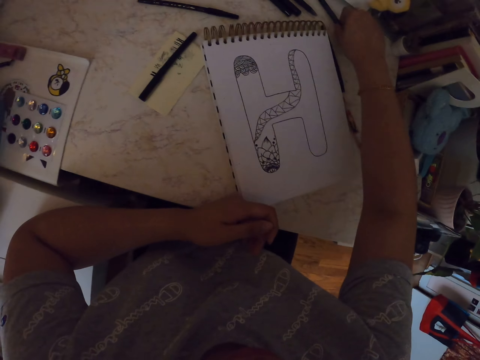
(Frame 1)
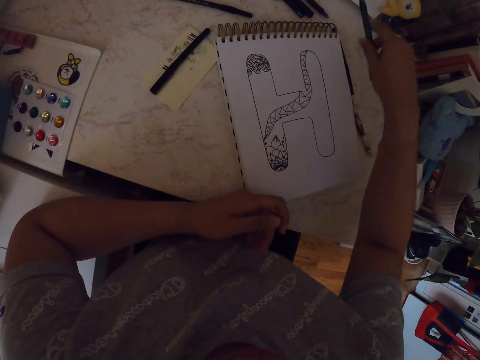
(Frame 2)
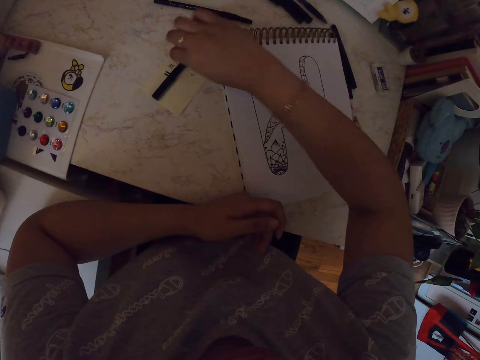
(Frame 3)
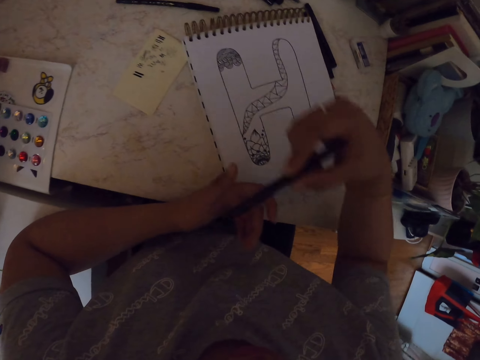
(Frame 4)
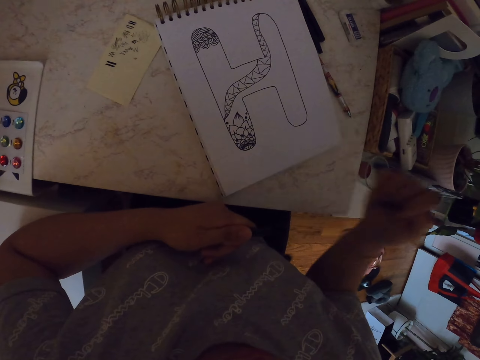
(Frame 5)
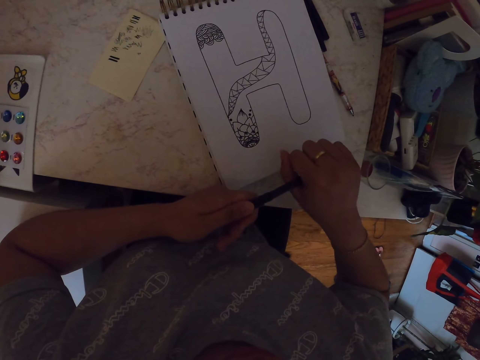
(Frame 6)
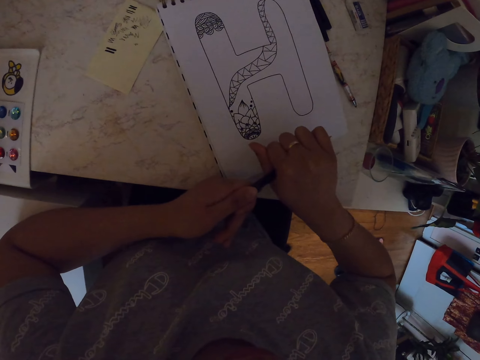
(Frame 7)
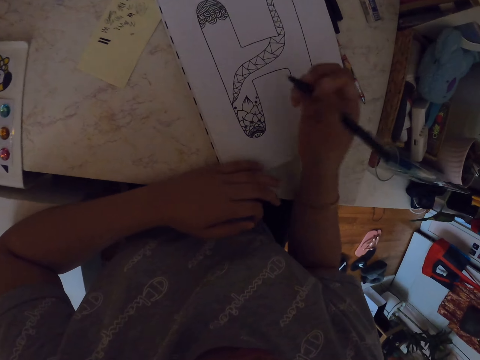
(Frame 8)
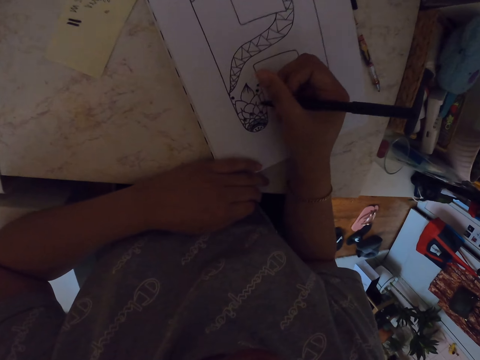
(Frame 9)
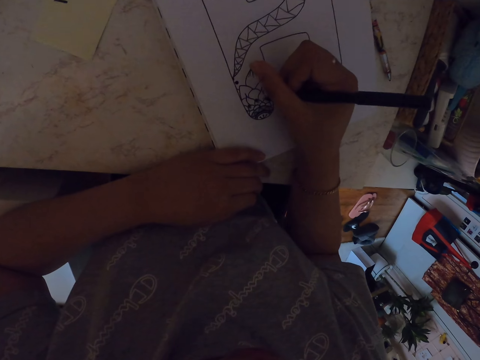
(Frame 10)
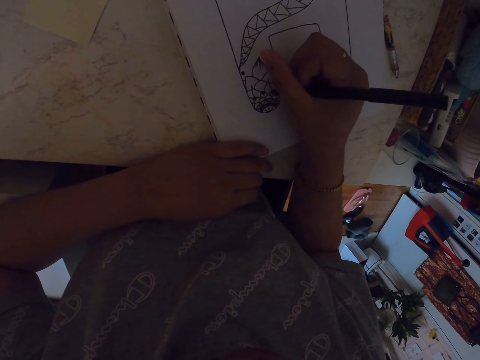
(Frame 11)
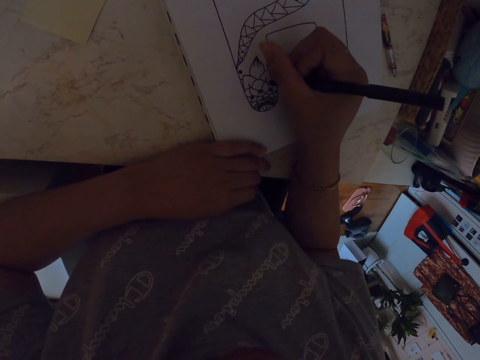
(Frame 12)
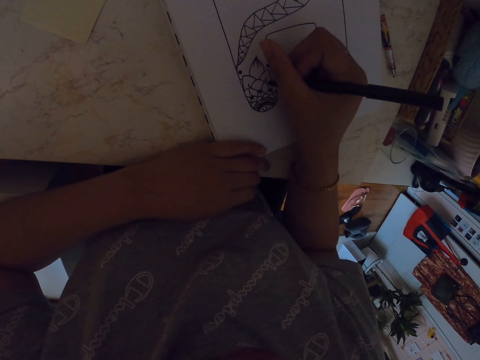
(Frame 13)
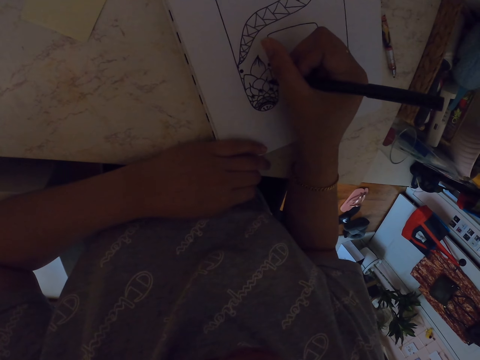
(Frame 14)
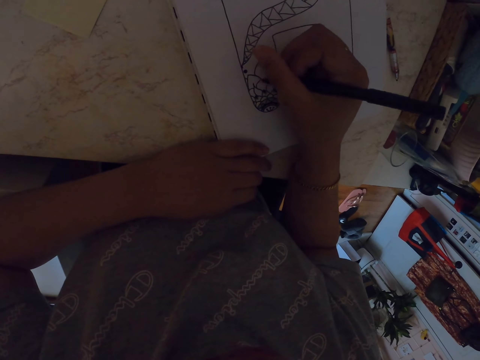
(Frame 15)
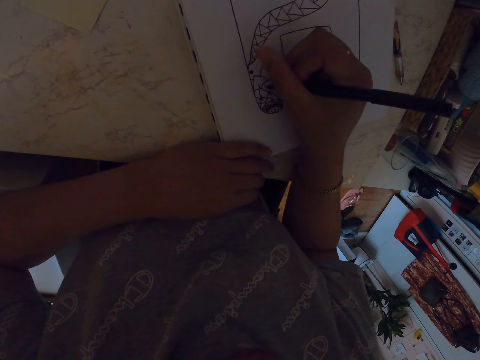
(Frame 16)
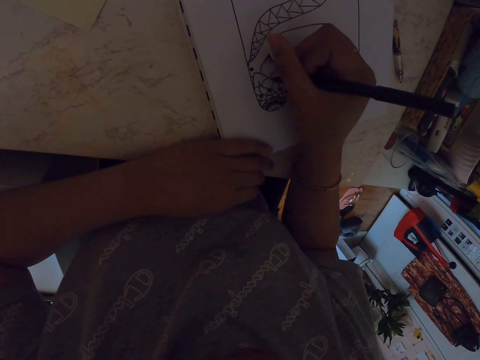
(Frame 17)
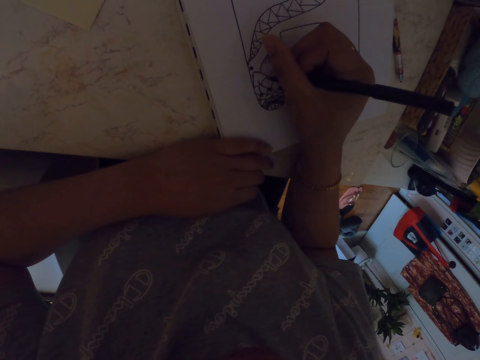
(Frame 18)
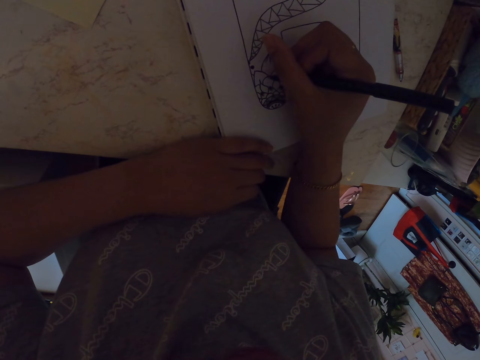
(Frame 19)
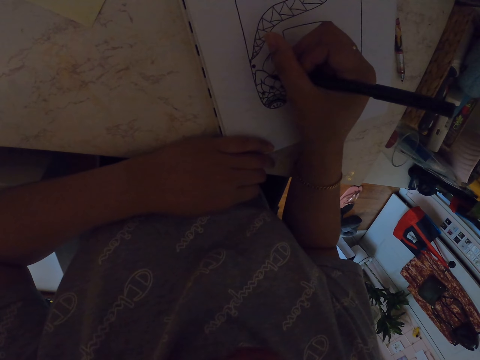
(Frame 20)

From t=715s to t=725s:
The camera wearer picks up the drawing pen. They drop the pen on the table. They pick up another pen. They remove the lid of the drawing pen. They put the lid of the drawing pen at the back. They draw a drawing on a book with the pen.

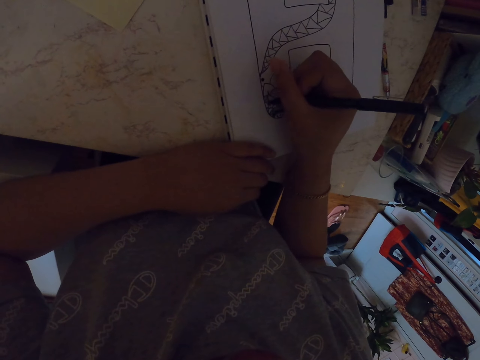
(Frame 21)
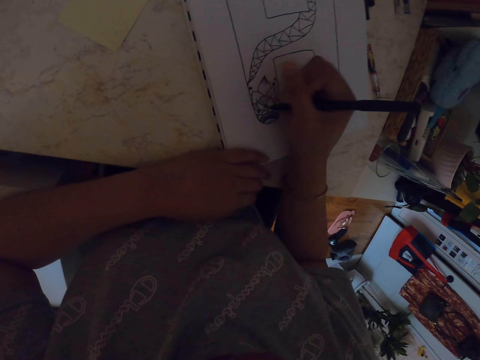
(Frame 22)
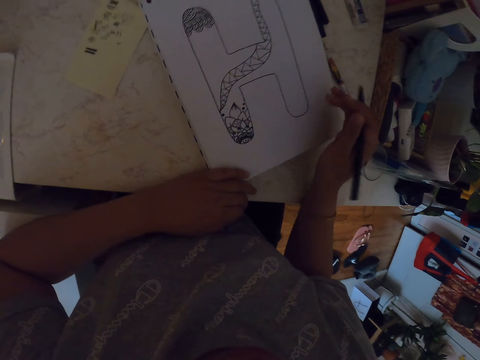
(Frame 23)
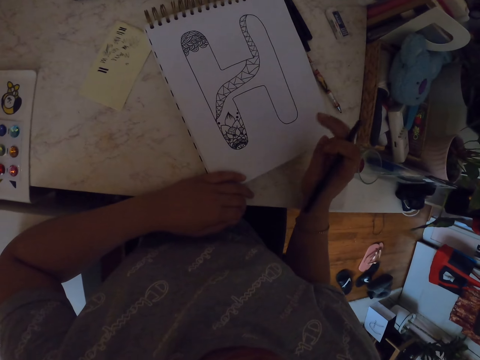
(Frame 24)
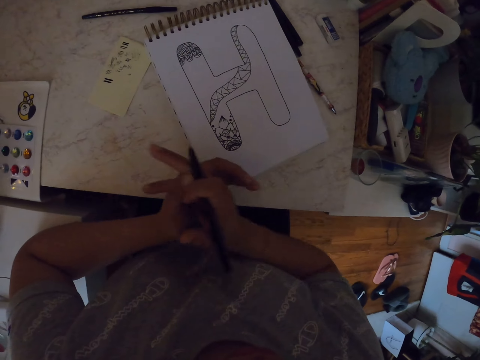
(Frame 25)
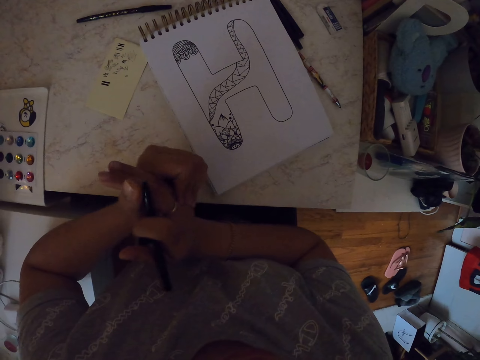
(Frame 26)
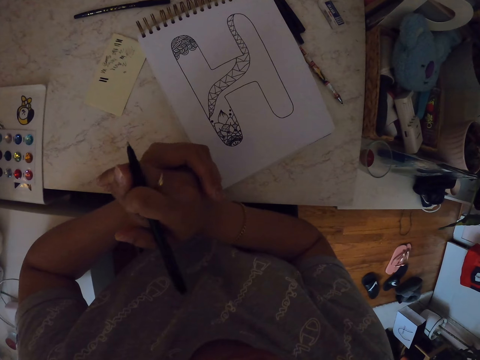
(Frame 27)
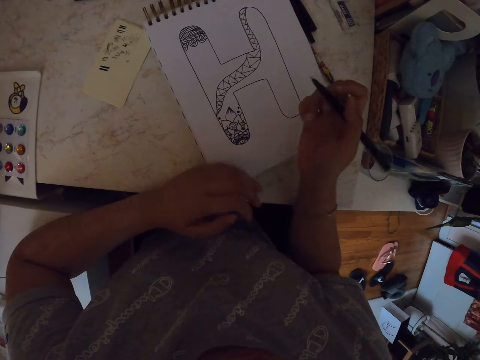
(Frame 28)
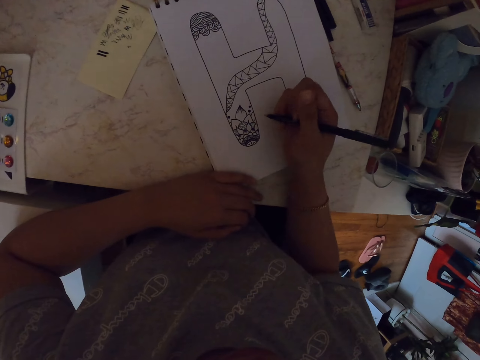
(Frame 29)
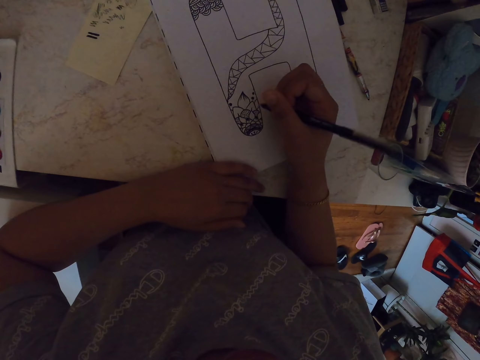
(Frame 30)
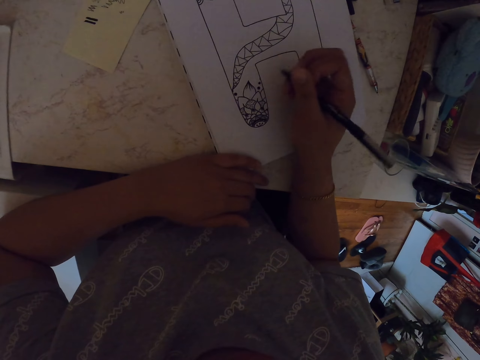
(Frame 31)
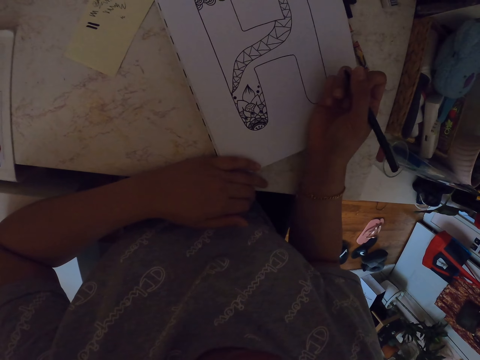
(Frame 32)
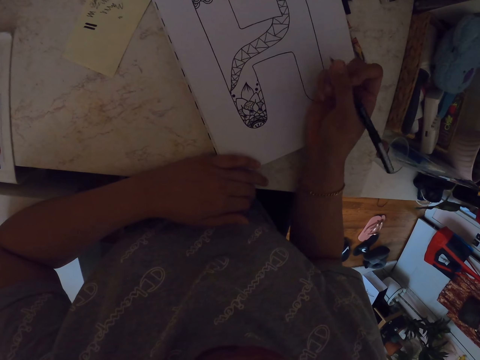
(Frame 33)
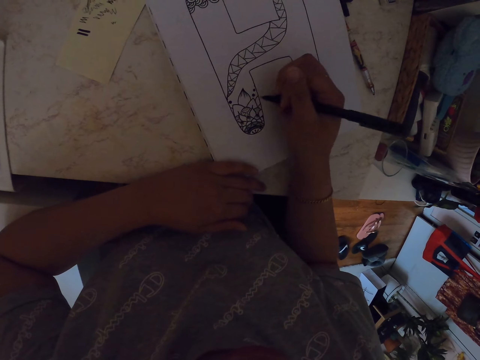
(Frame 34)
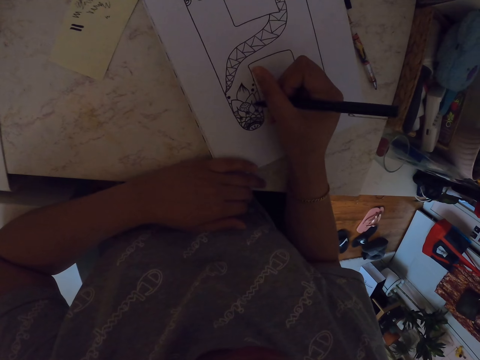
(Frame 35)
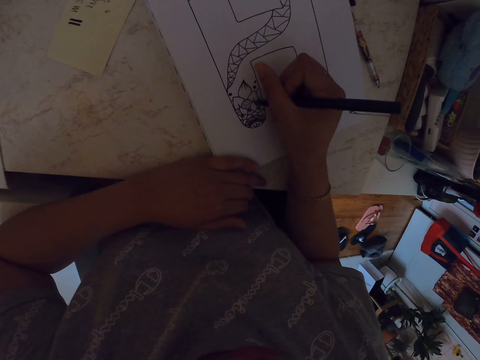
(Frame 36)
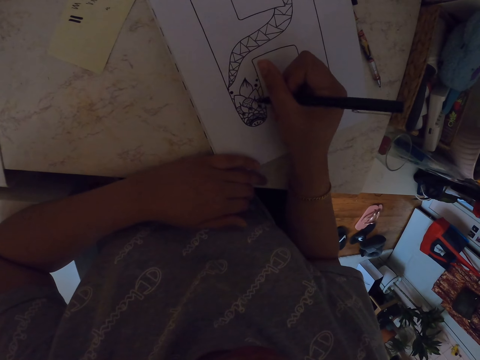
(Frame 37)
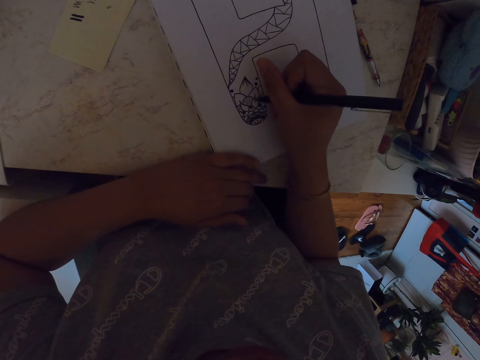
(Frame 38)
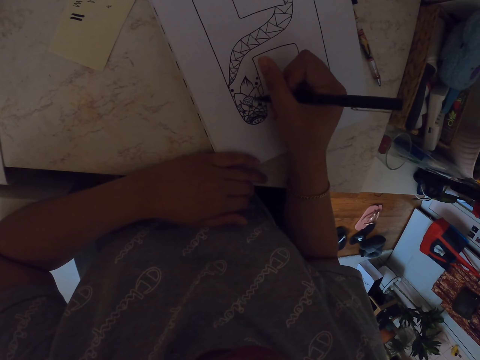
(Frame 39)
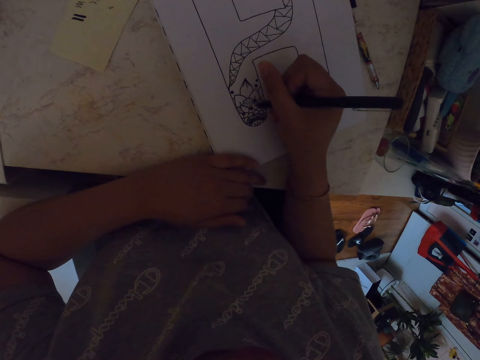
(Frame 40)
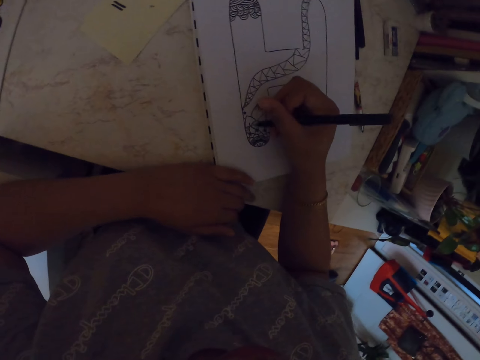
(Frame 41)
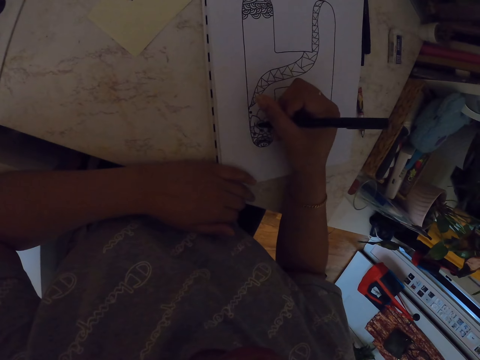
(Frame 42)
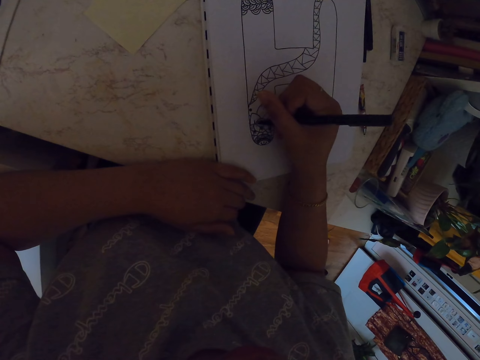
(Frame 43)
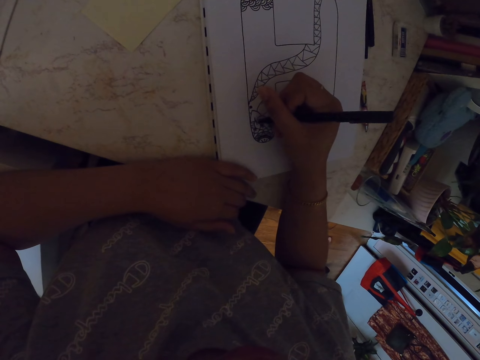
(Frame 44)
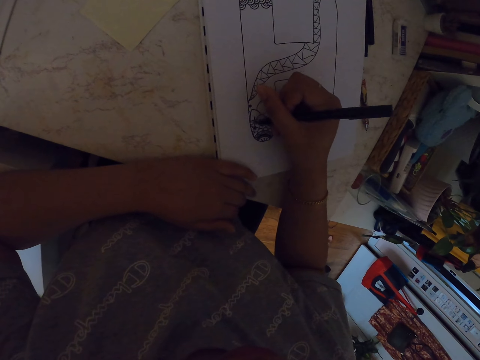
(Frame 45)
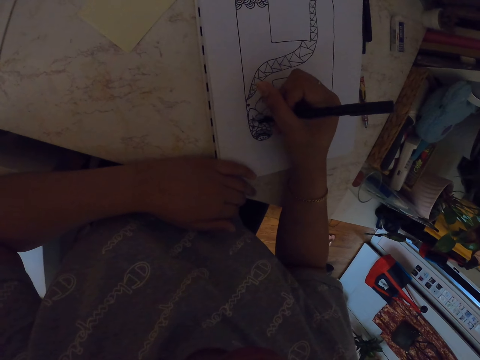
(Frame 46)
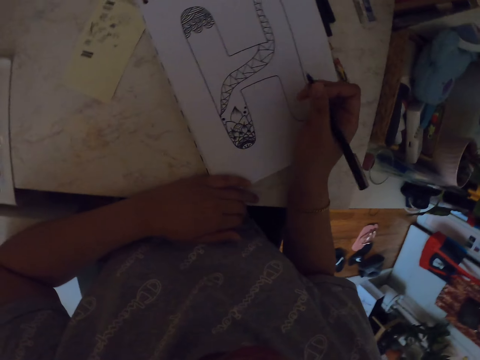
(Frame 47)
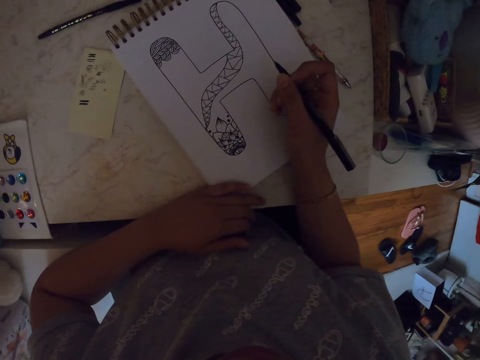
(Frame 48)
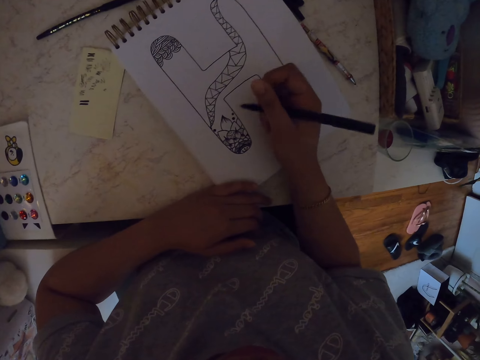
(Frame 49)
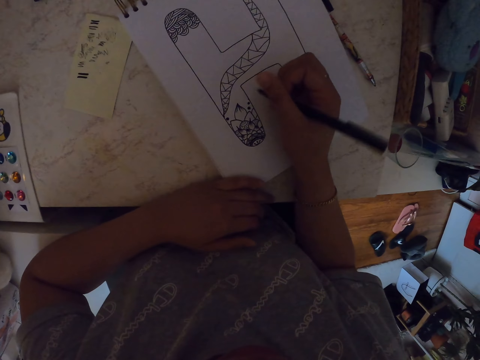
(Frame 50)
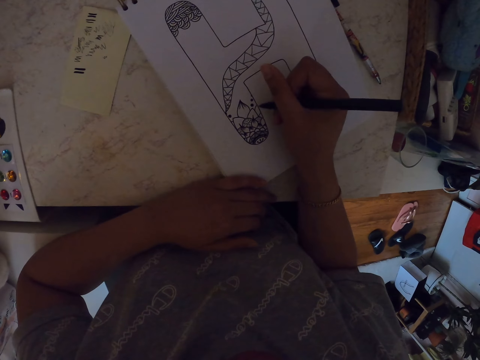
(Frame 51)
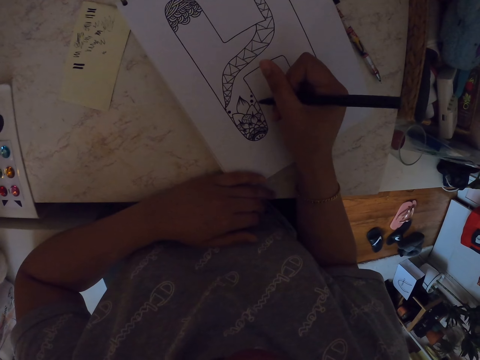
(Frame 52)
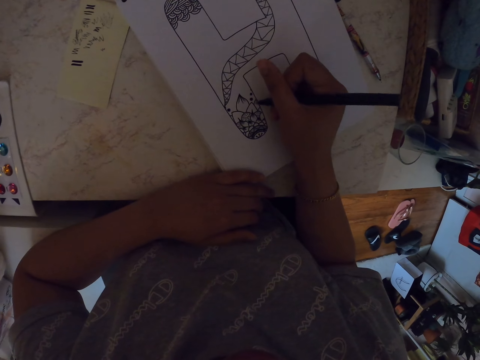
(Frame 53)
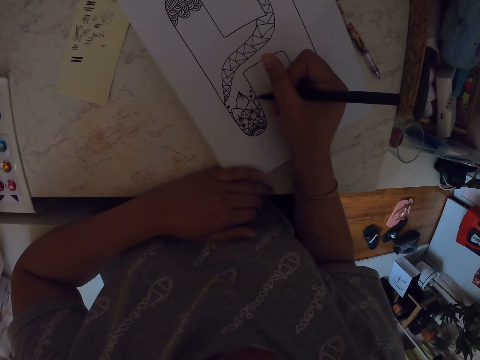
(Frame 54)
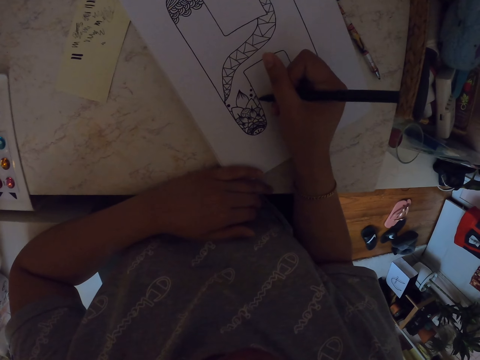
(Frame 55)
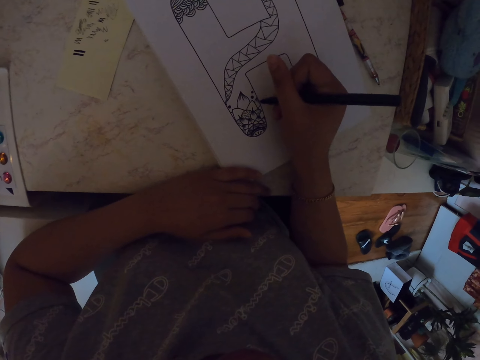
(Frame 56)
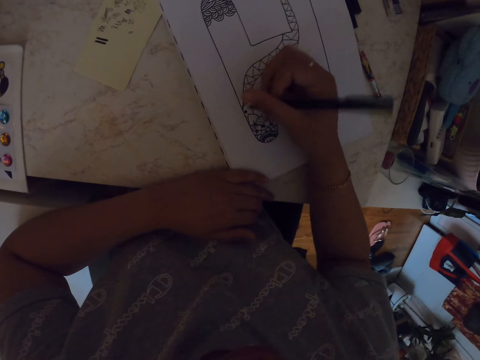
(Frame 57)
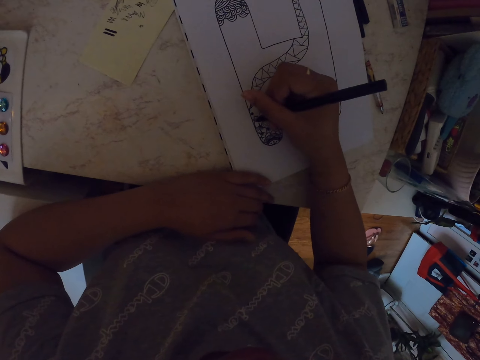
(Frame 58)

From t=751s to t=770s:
The camera wearer moves his hand. He holds his hands together. He rubs his hands together. He moves his hand. He draws a drawing on a book with a pen. He moves his hand. He draws a drawing on the book with the pen.
